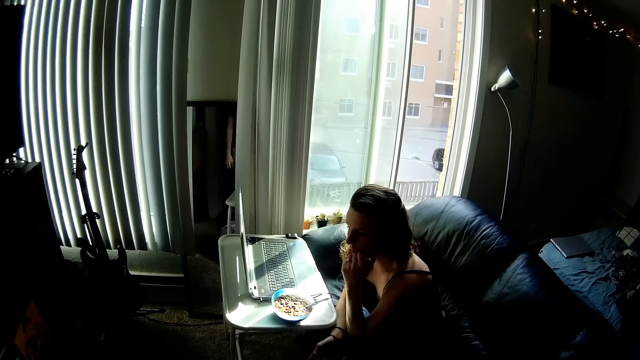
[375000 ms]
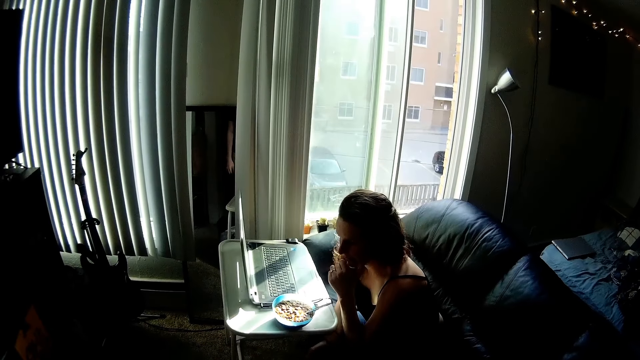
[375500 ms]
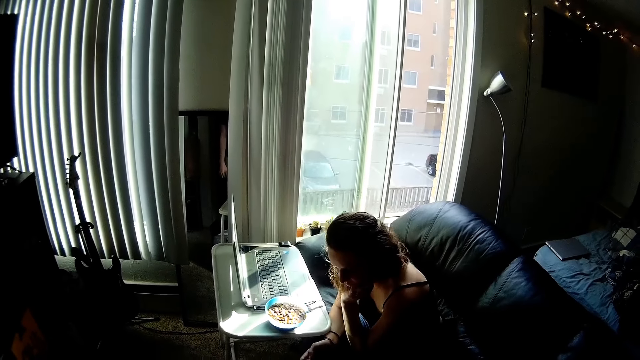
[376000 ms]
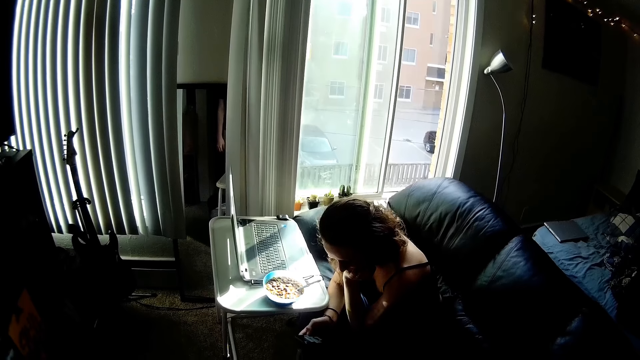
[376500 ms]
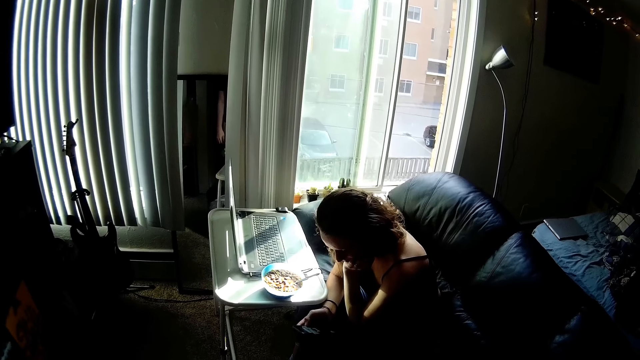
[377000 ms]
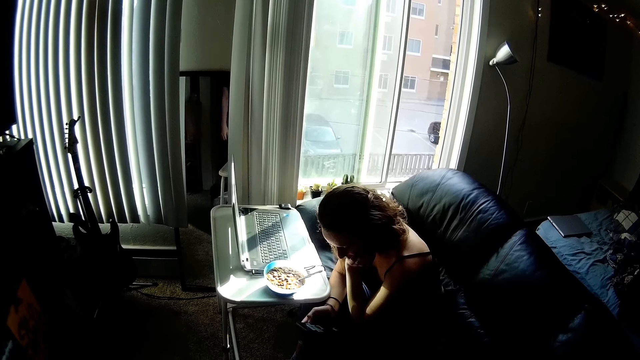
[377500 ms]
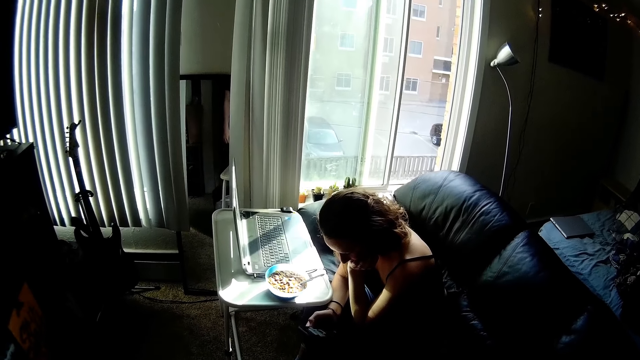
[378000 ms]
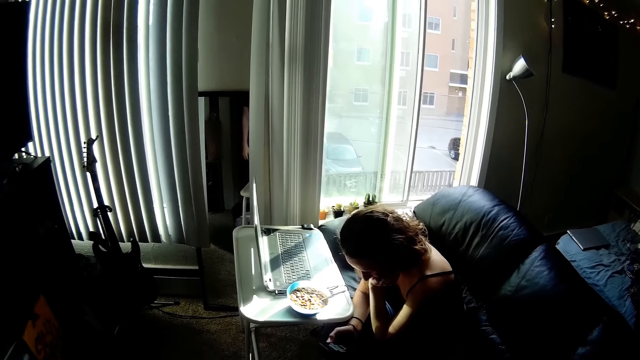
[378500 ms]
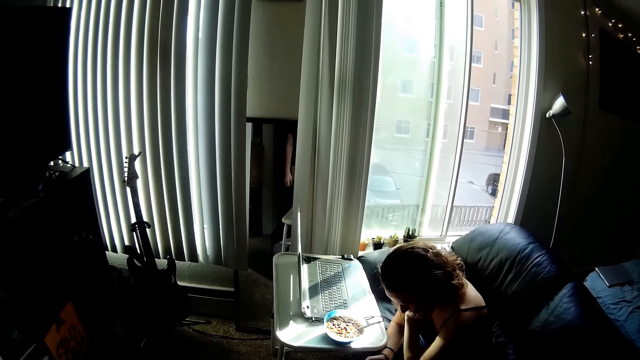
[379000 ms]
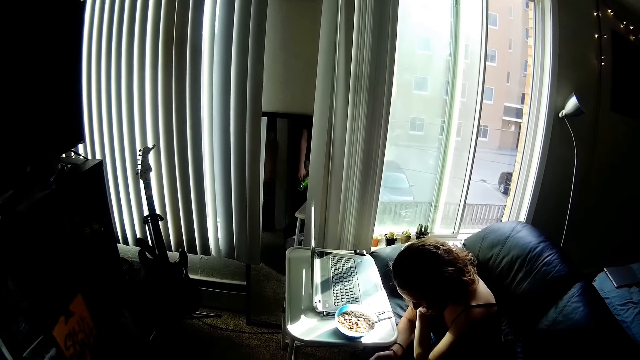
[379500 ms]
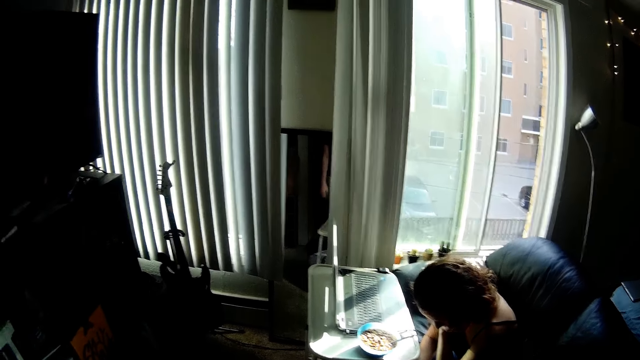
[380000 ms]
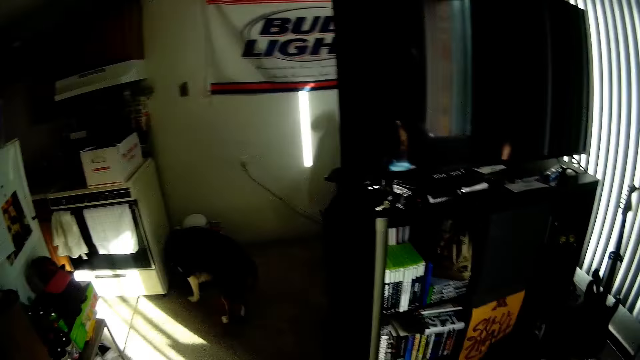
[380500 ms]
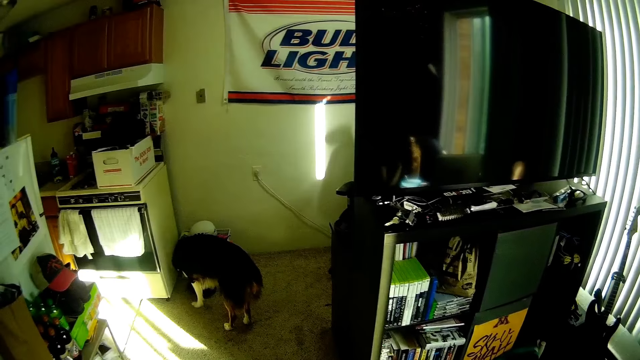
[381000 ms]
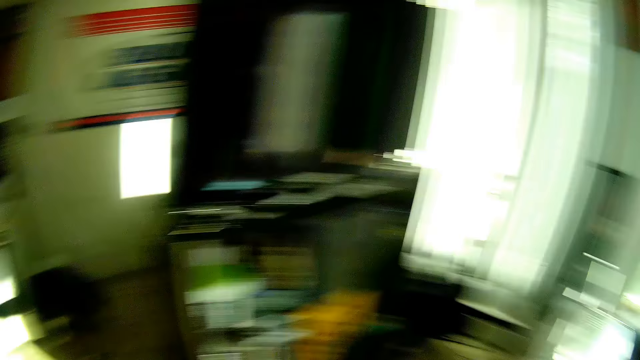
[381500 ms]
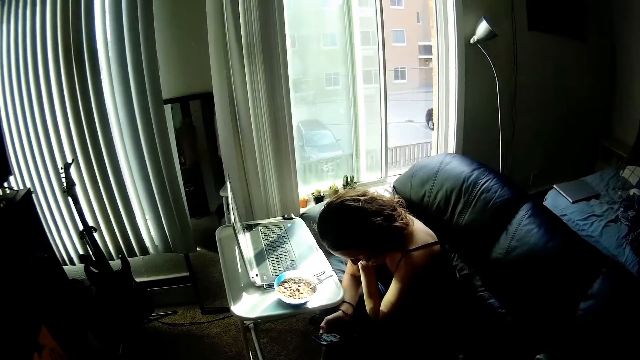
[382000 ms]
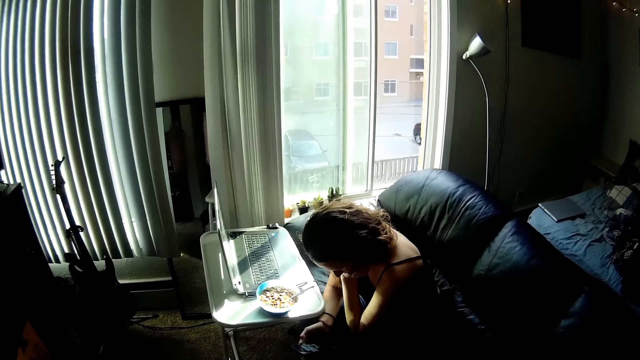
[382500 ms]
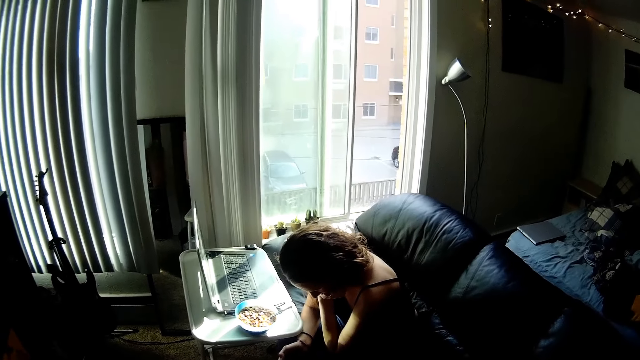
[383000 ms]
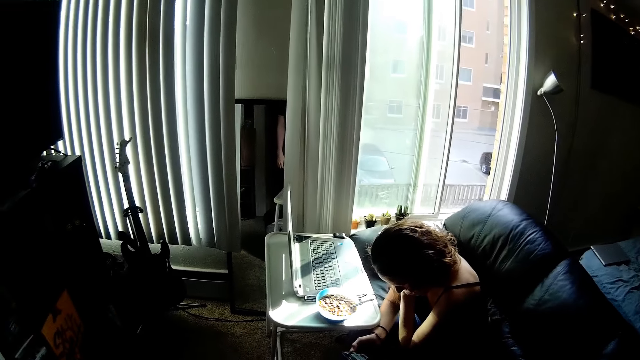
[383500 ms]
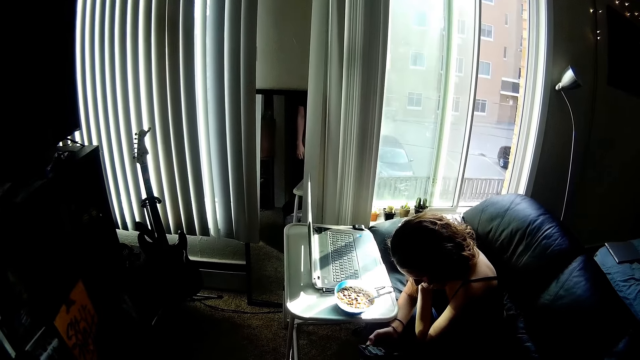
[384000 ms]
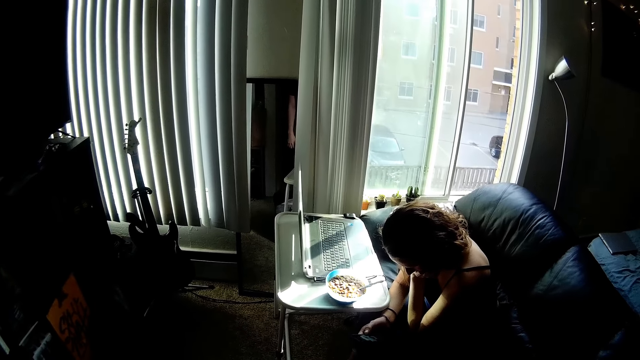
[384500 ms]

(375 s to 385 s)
A person operates her phone. The camera wearer looks at the dog. They look at the person.

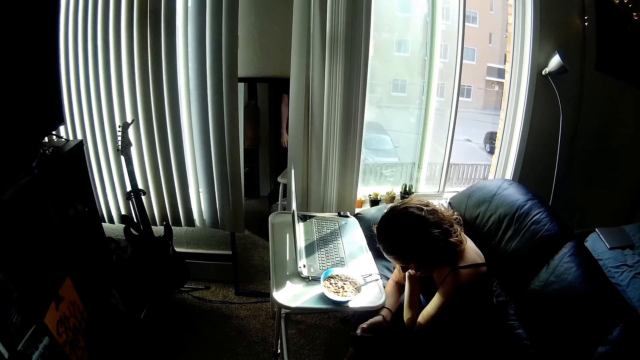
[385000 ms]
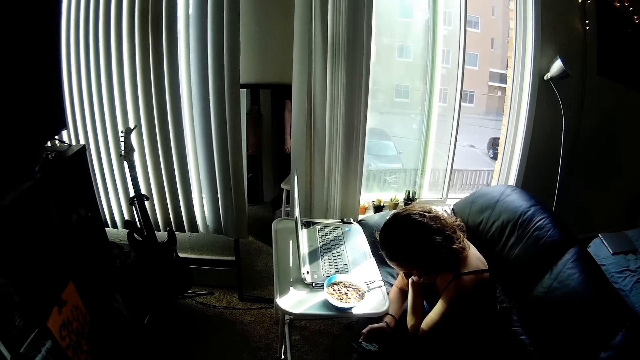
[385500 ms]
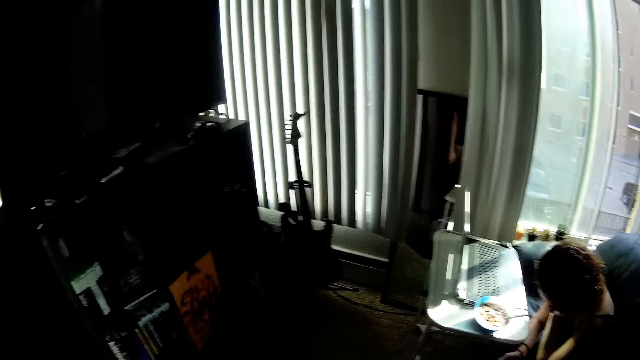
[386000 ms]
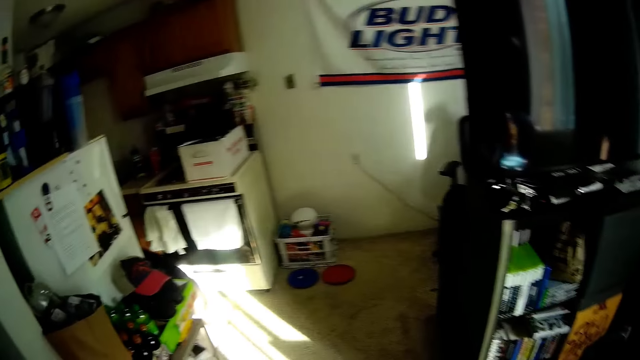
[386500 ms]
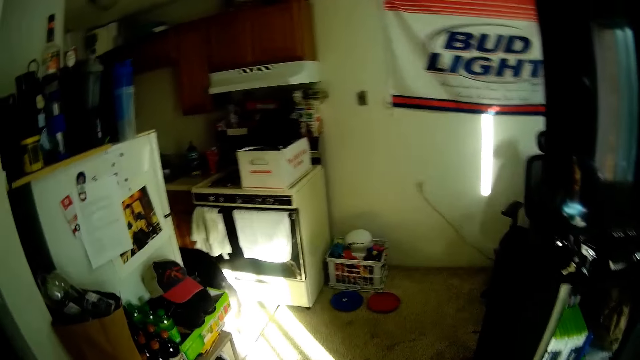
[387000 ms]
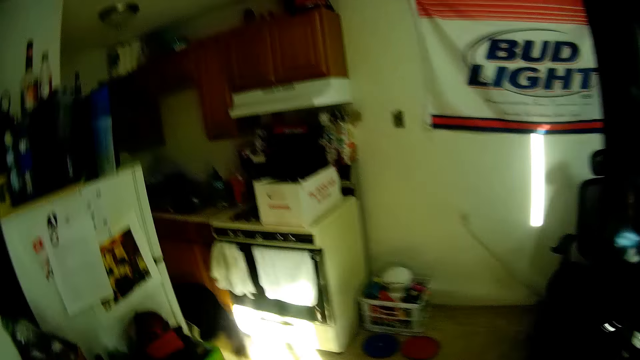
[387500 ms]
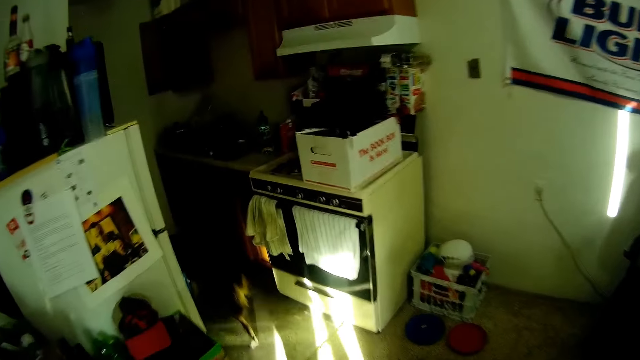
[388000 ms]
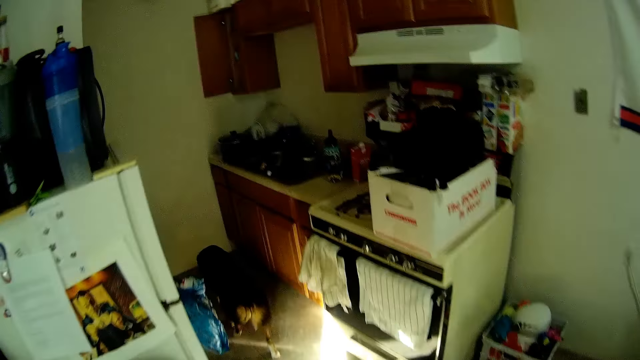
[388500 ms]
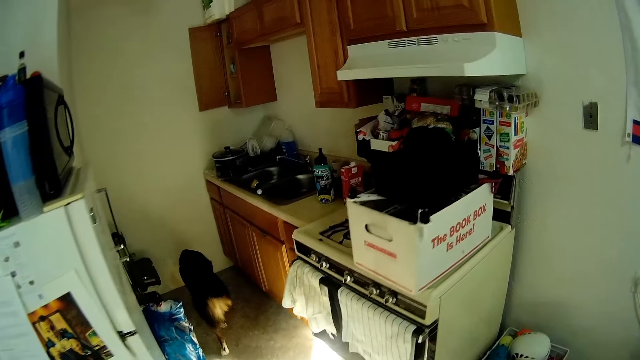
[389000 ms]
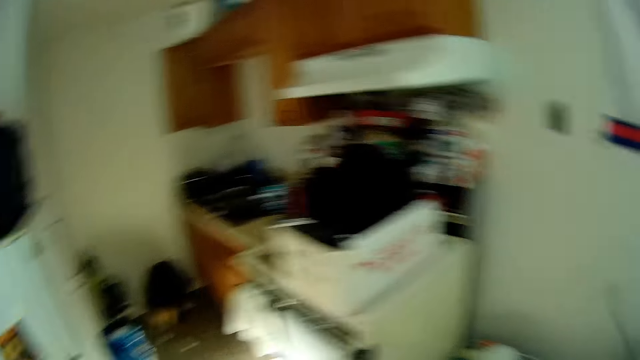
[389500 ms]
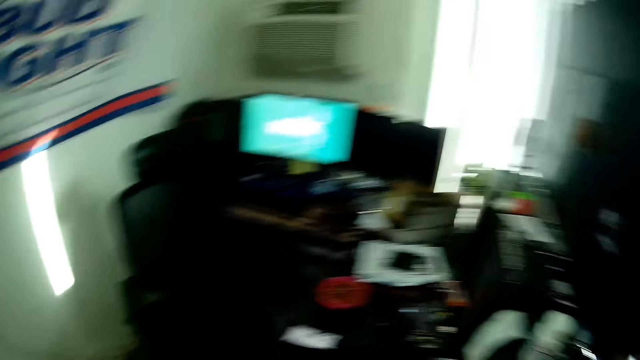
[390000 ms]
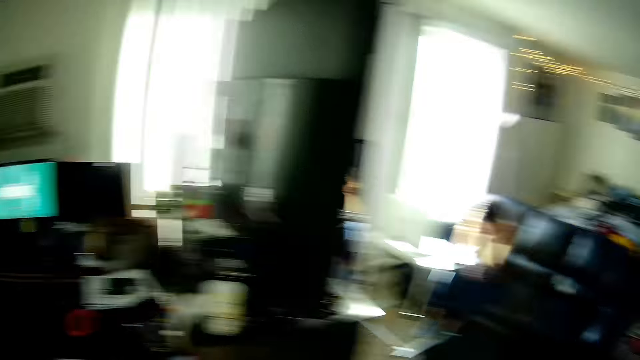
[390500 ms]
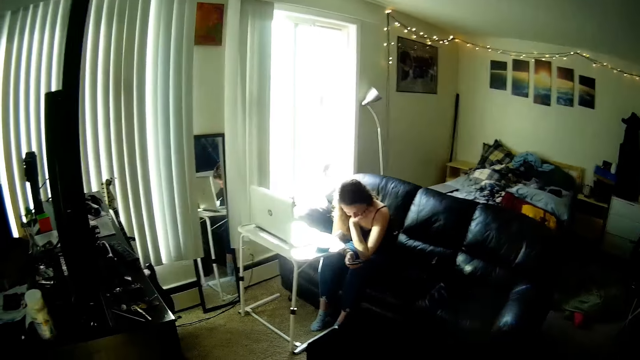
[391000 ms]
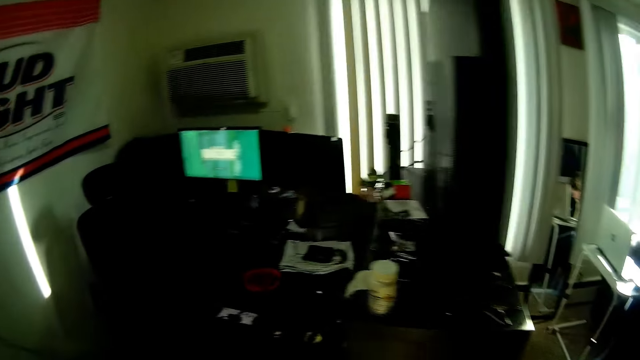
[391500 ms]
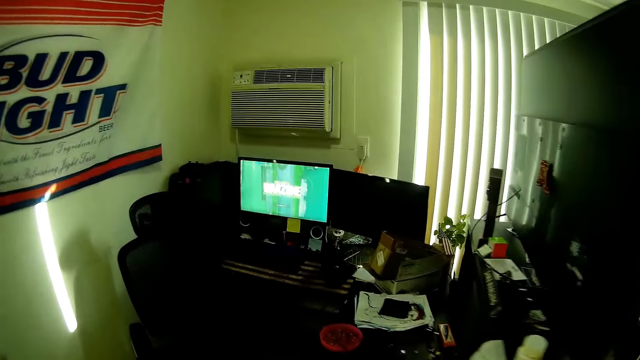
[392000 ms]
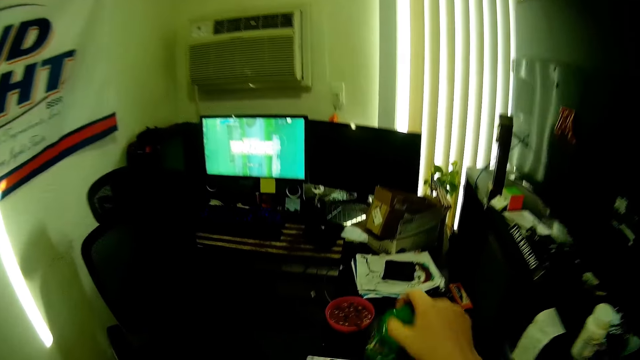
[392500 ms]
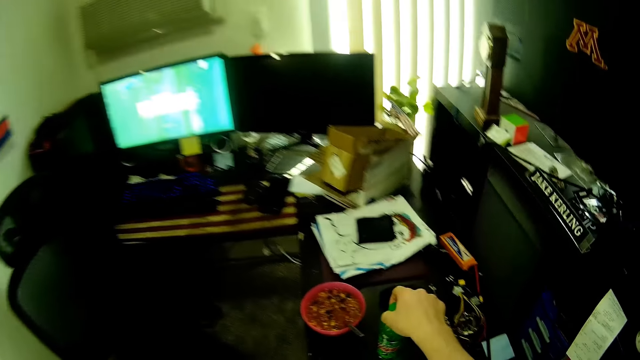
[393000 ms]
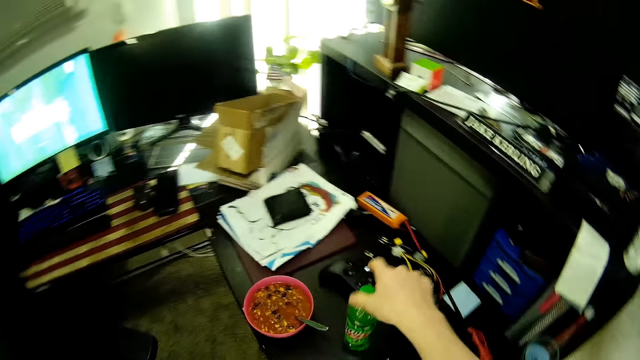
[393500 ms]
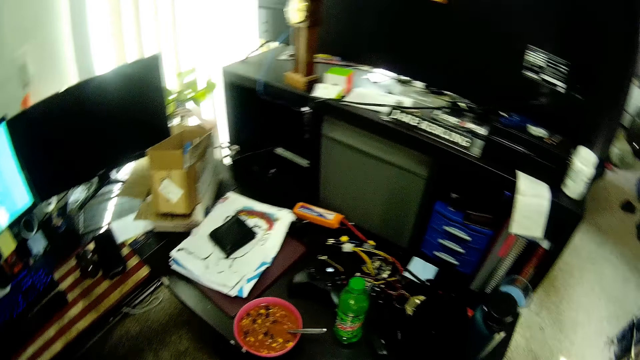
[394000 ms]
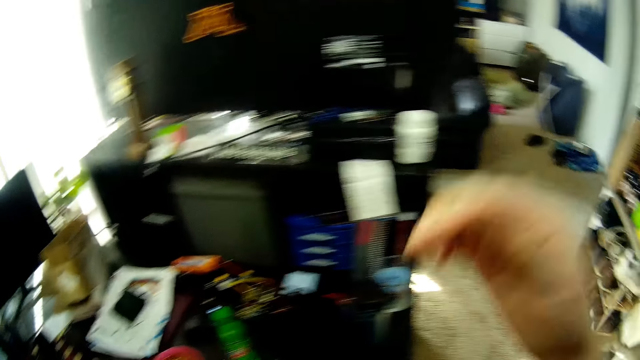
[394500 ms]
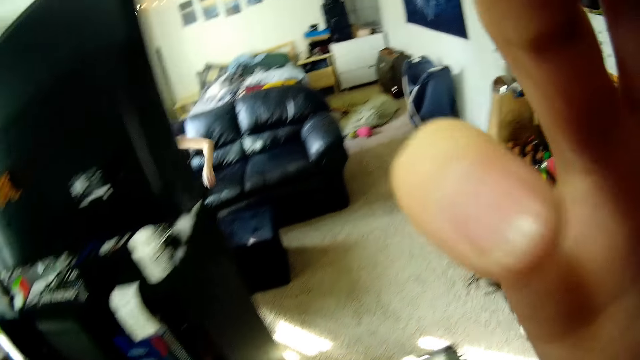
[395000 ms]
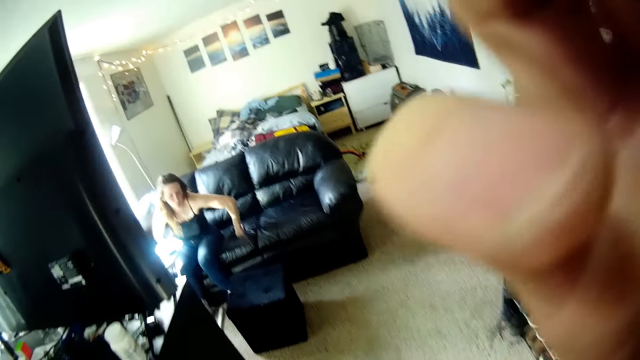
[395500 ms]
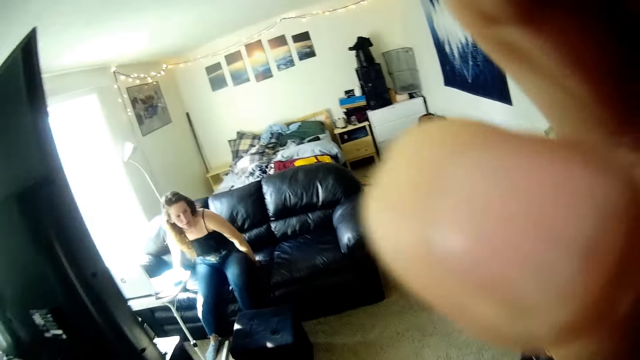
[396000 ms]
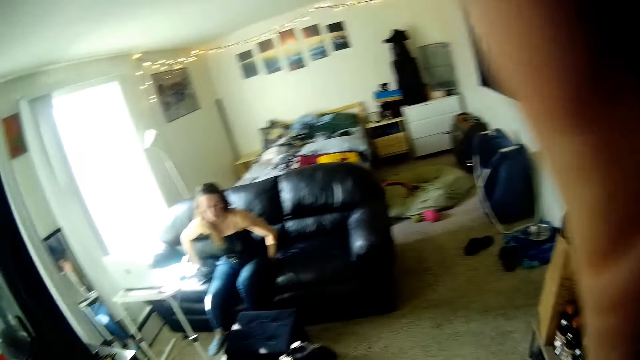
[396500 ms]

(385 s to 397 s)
The camera wearer follows the dog. The dog walks into the kitchen space. The camera wearer looks at the person. He puts the juice on the office table beside the pink food bowl. He adjusts his camera. The person moves on the sofa.
